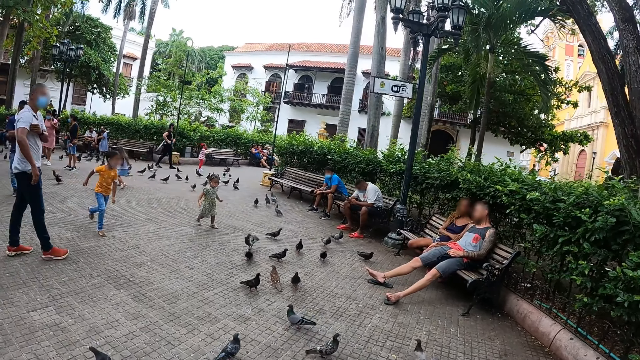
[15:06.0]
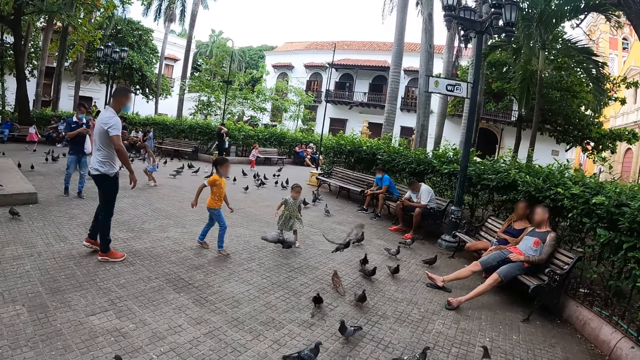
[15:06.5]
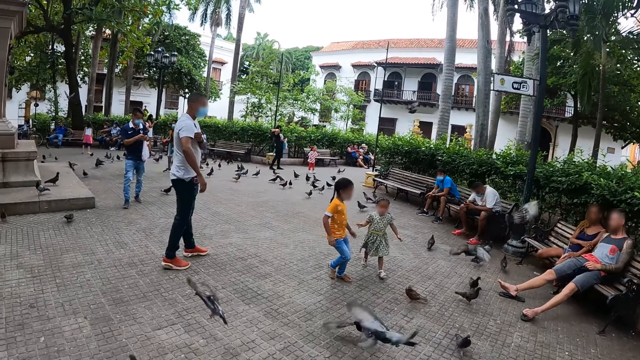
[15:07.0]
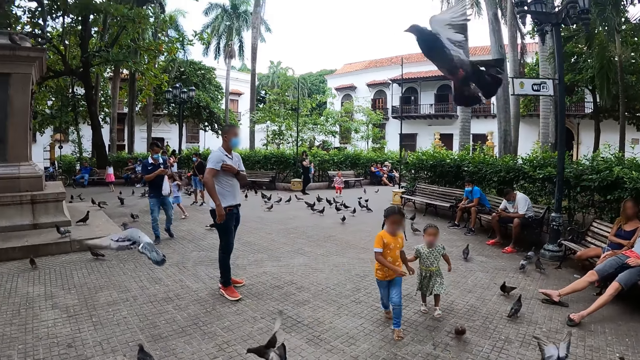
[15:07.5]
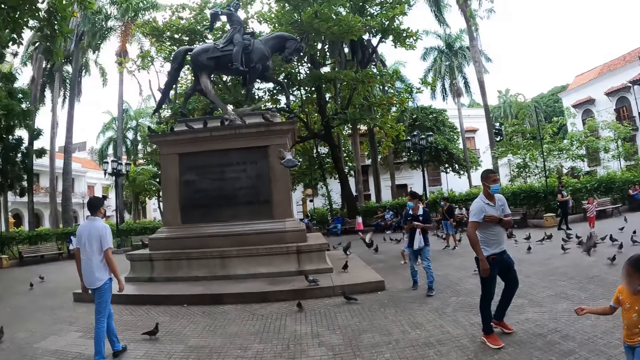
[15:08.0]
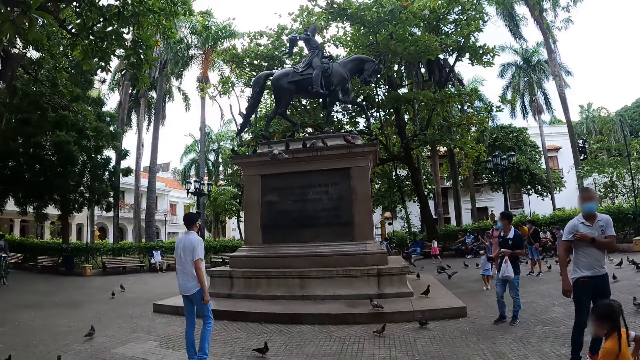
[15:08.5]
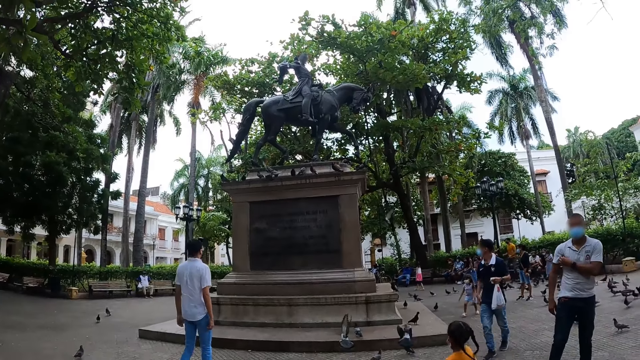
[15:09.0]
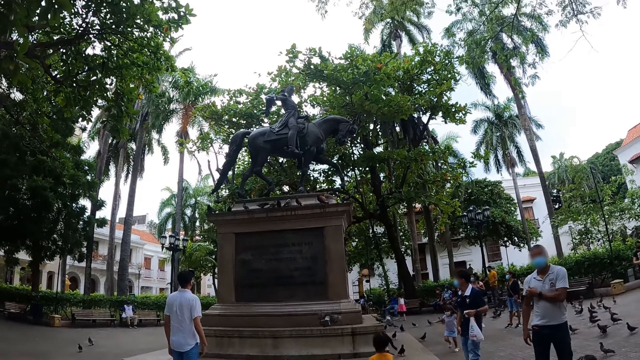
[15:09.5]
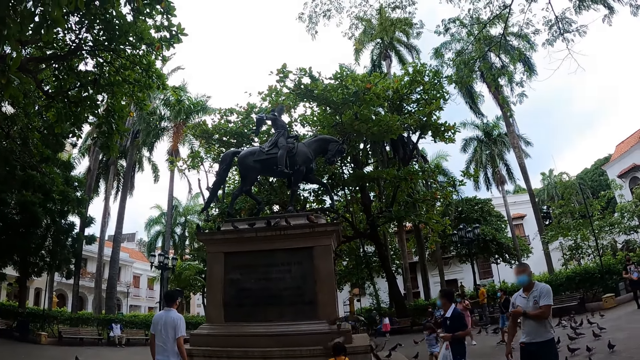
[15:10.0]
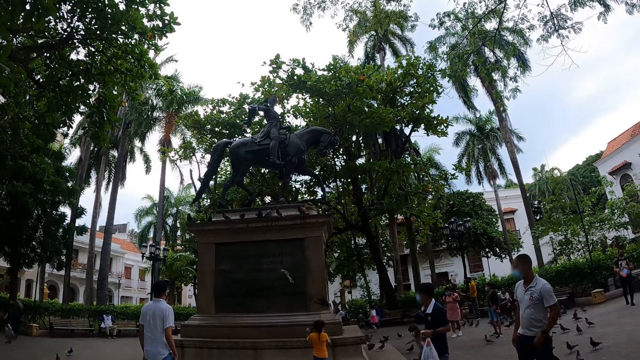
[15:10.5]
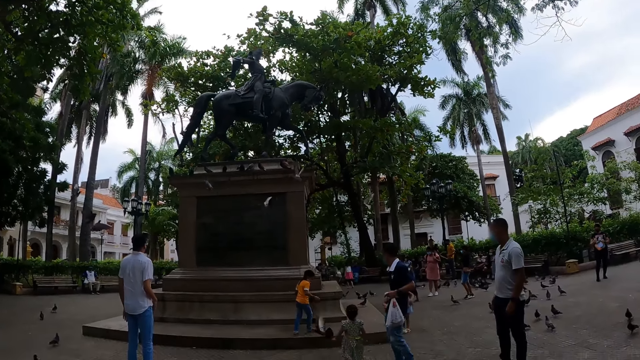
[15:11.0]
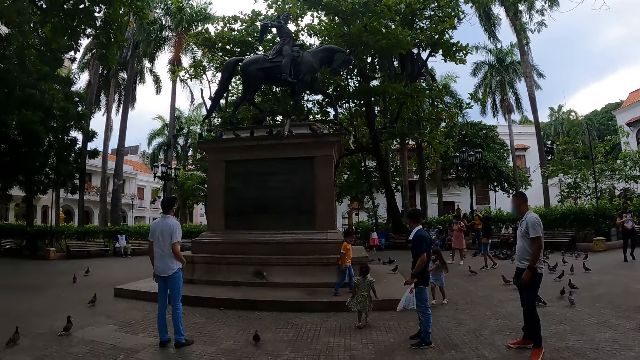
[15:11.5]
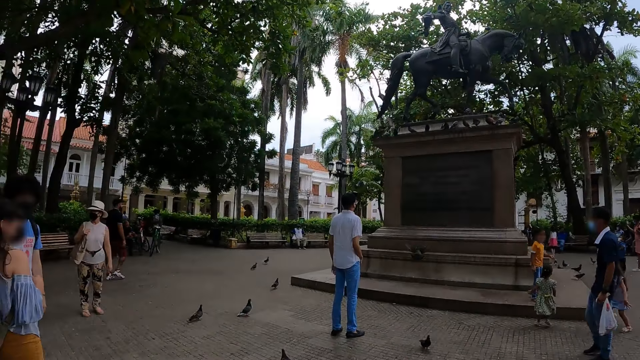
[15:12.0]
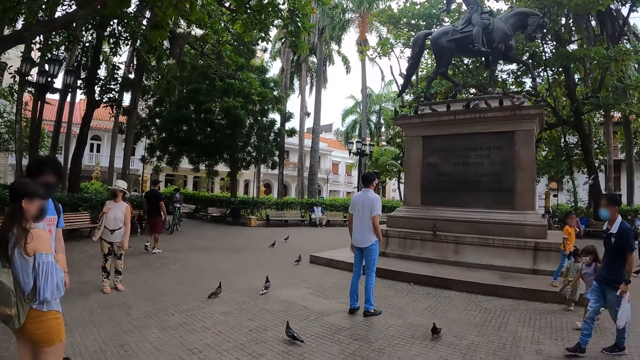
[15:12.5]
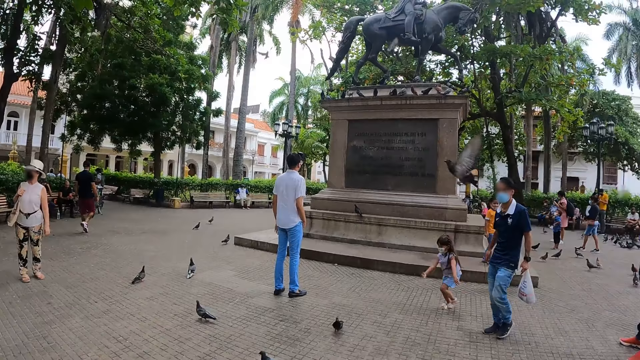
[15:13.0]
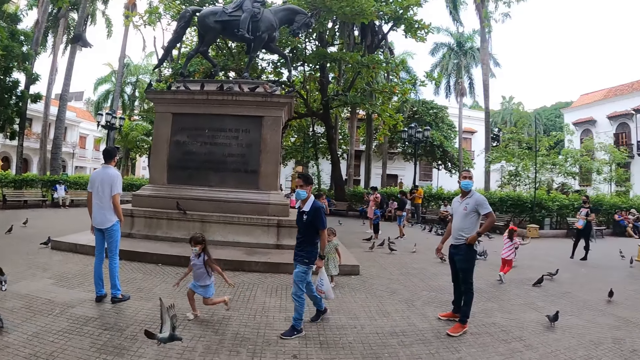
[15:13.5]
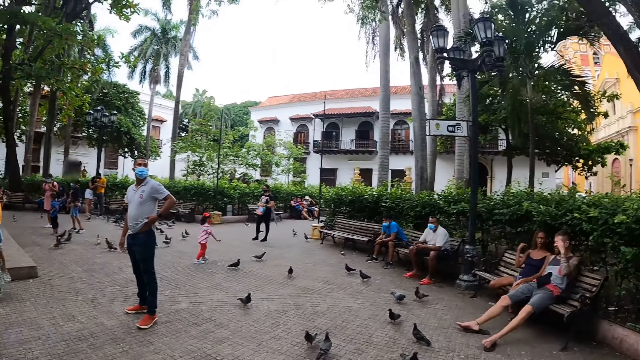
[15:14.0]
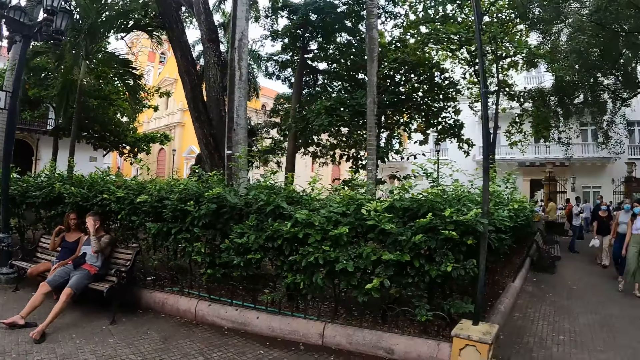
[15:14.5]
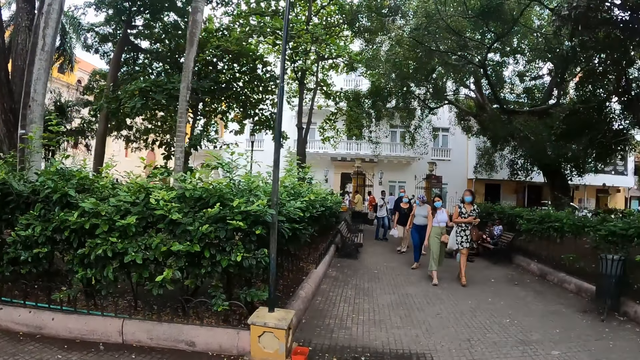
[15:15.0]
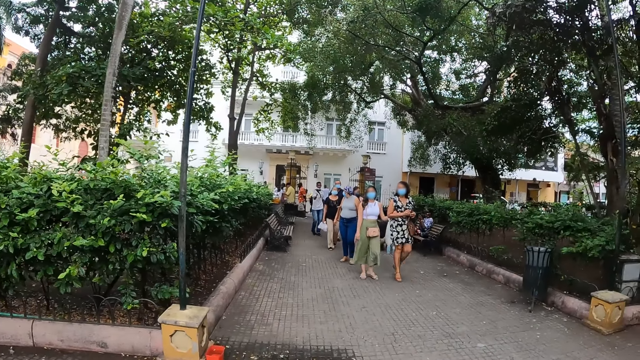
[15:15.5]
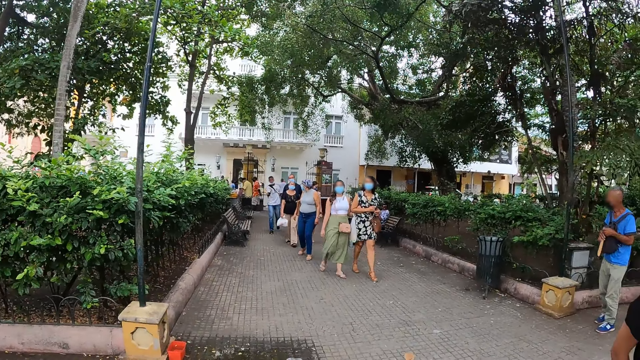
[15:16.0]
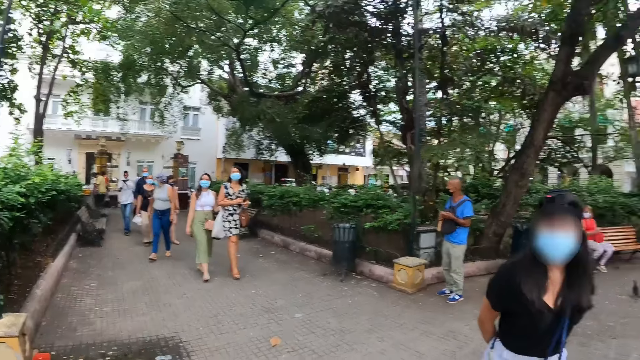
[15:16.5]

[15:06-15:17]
The camera wearer walks around the park with a person. The person looks at a sculpture in the park. The camera wearer looks on the sculpture in the park. Another person looks around the park. A third person talks to a fourth person. The camera wearer looks around the park.

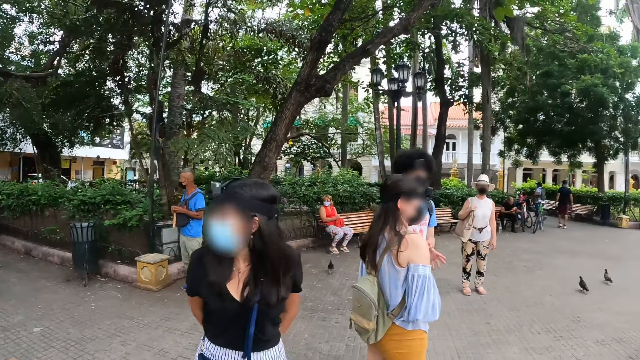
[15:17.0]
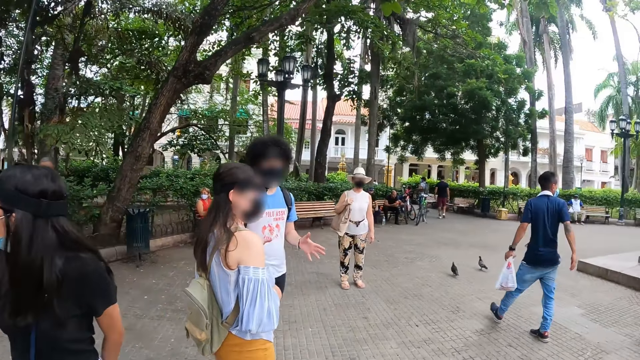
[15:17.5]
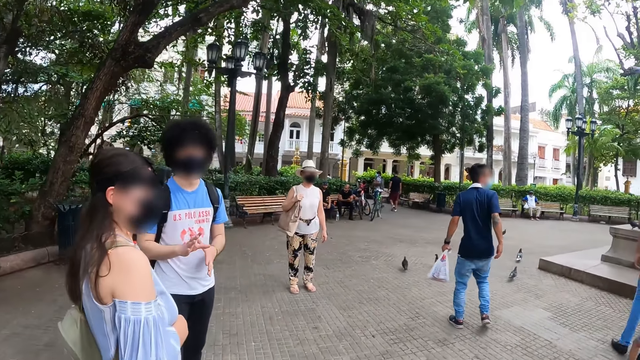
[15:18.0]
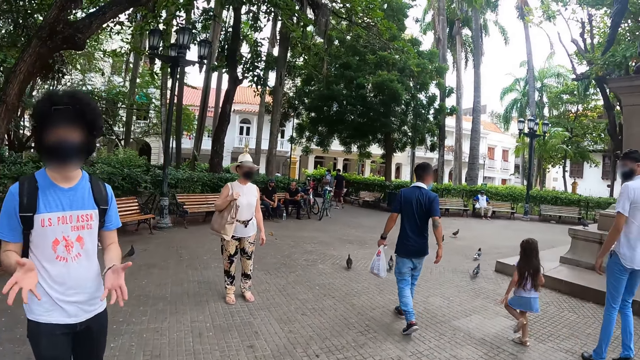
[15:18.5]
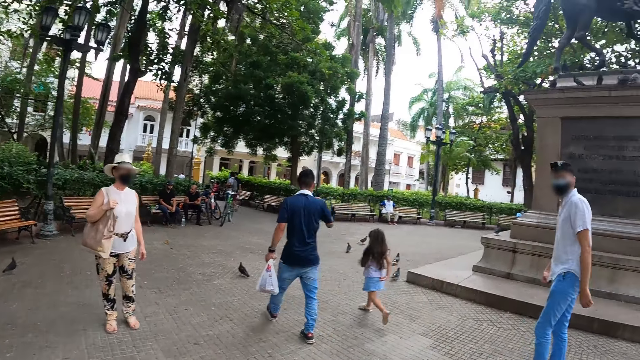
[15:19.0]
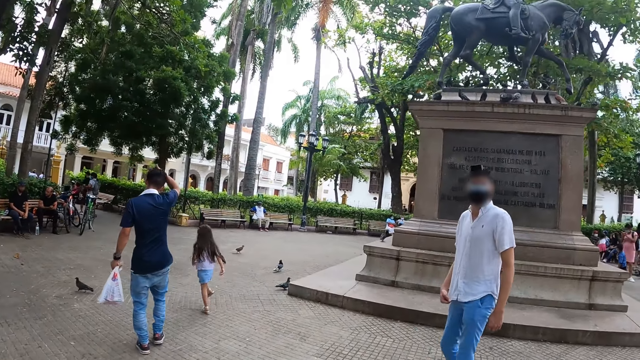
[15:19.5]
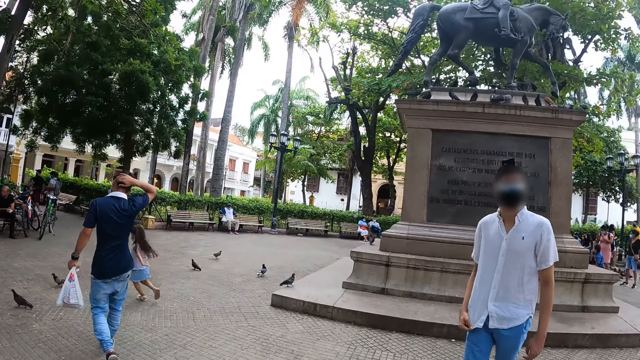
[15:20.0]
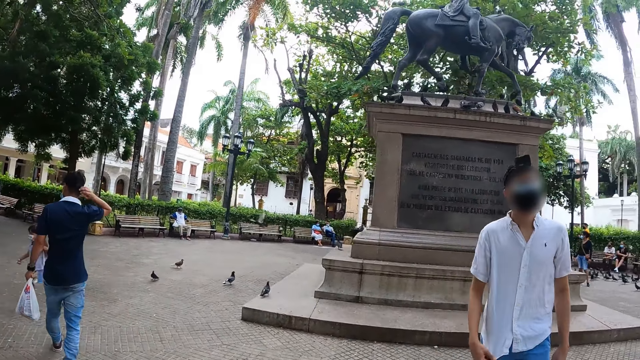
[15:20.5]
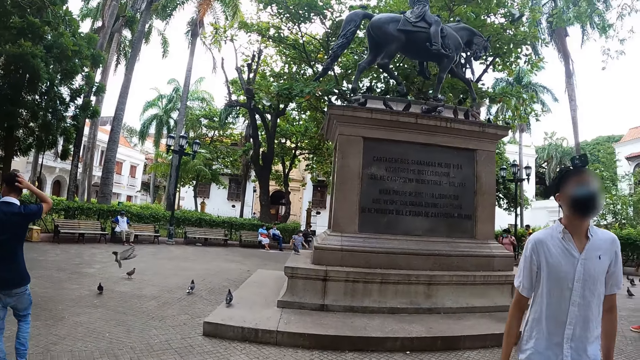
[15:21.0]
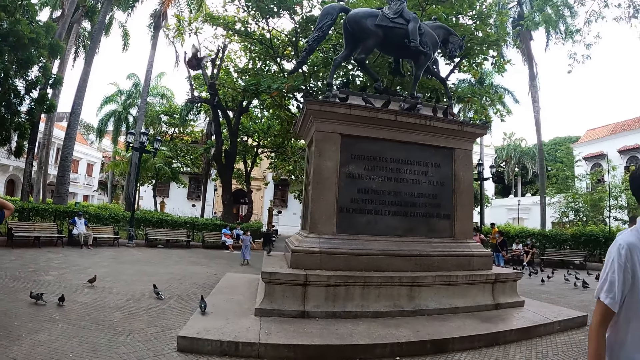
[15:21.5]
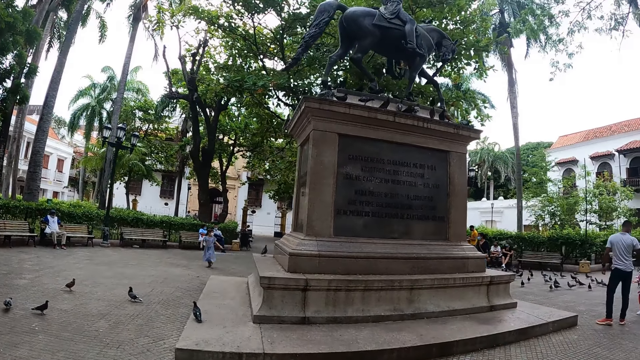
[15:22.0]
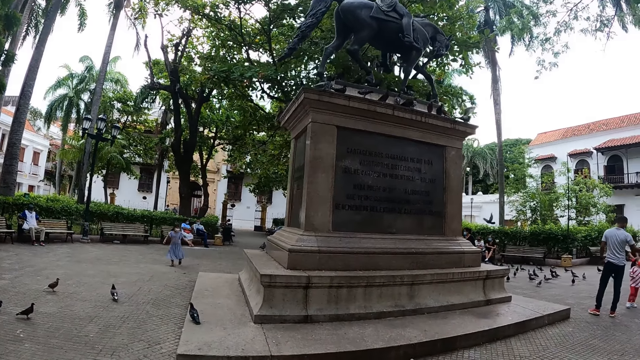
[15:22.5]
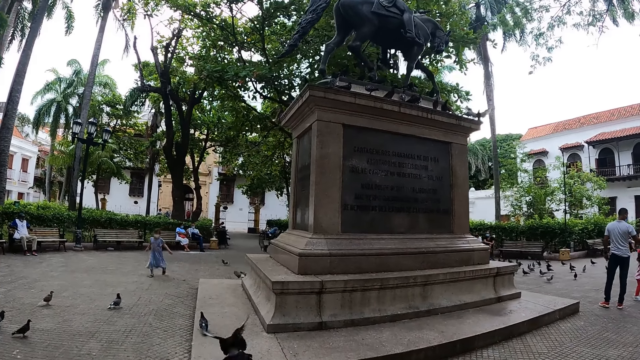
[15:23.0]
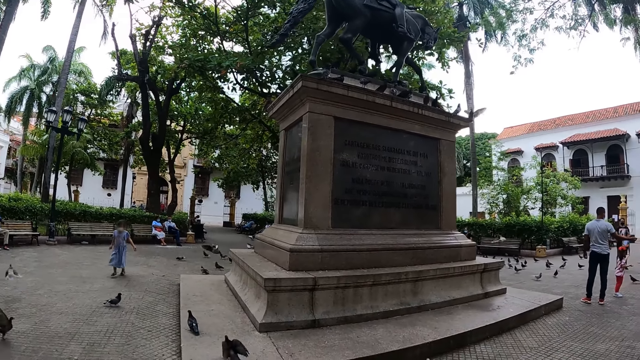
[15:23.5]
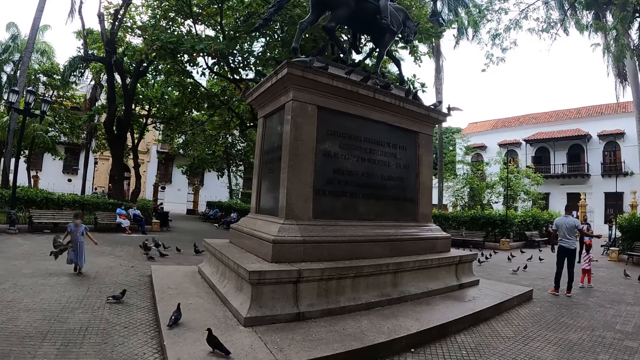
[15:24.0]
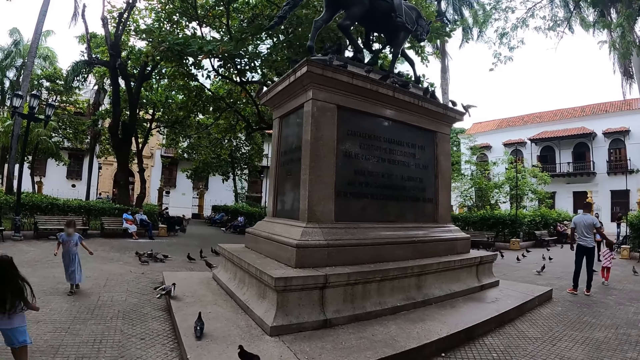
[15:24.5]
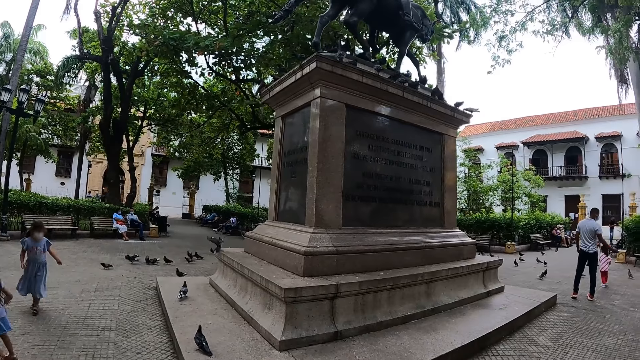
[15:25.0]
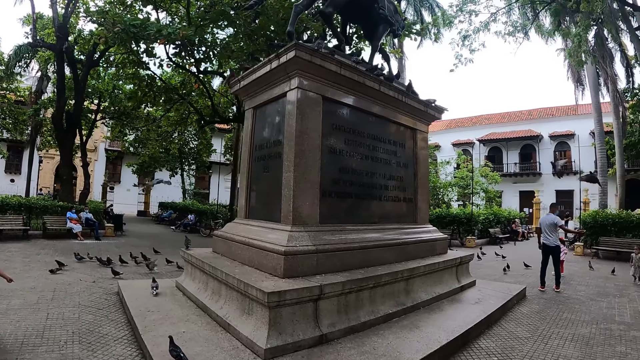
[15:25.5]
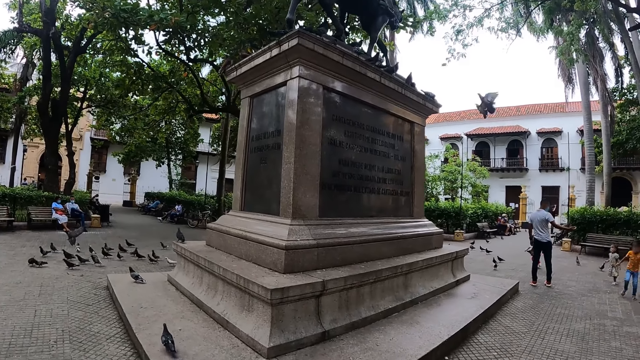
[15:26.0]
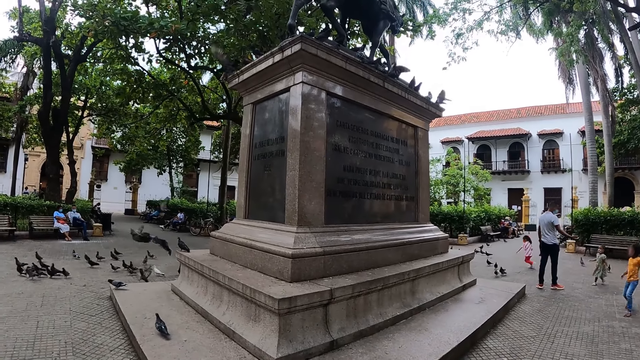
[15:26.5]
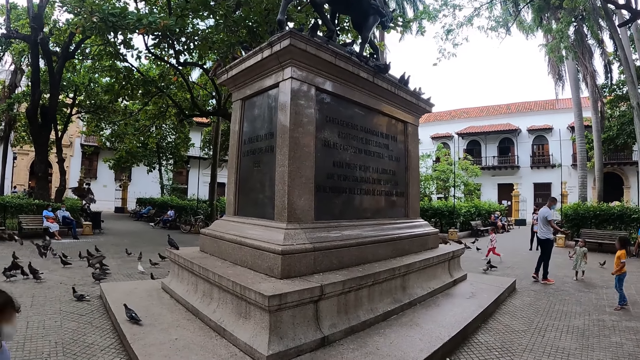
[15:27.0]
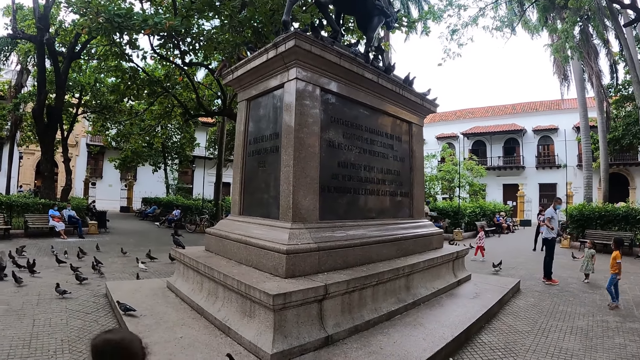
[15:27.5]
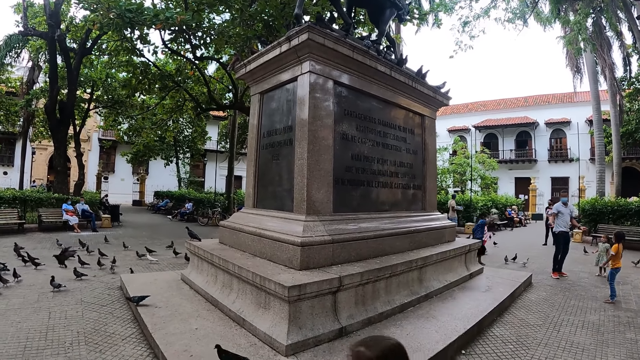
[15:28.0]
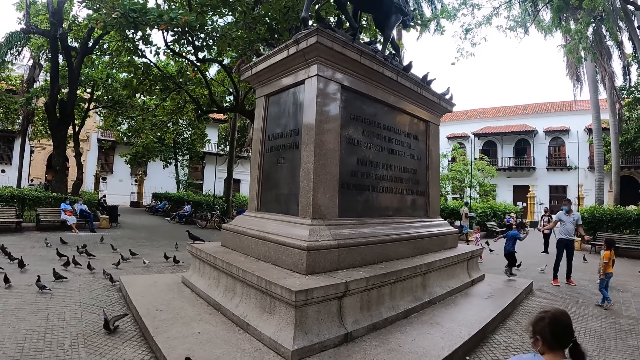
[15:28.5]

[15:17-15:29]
A person gestures. Another person looks at the camera wearer. The camera wearer looks on the sculpture in the park.
